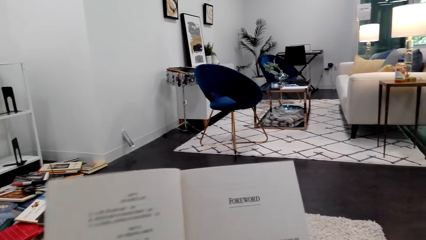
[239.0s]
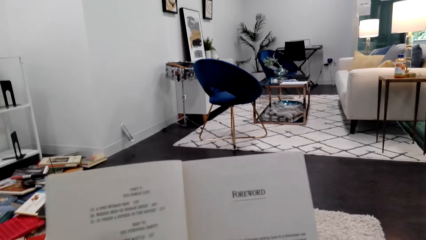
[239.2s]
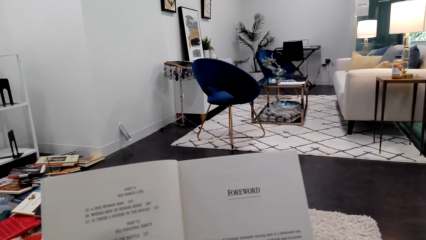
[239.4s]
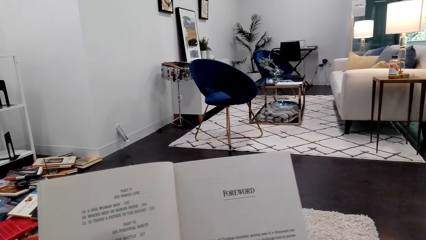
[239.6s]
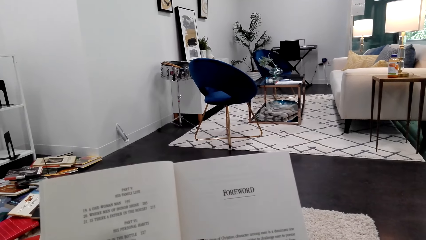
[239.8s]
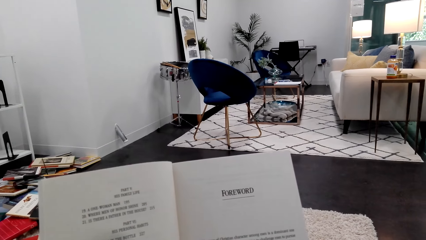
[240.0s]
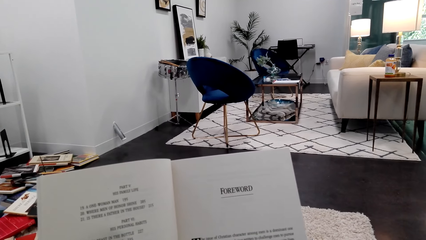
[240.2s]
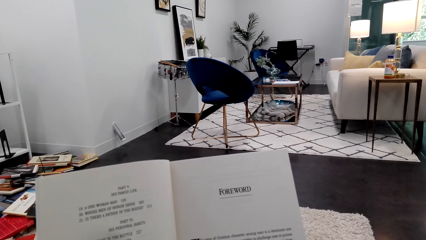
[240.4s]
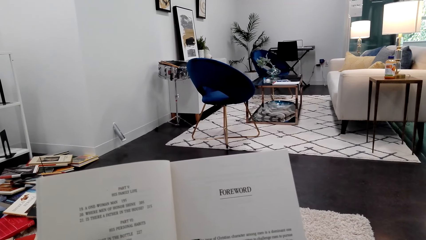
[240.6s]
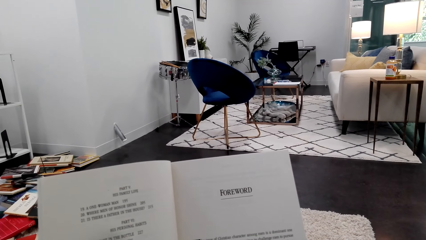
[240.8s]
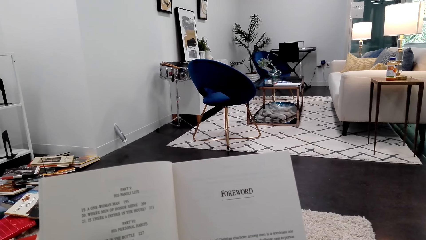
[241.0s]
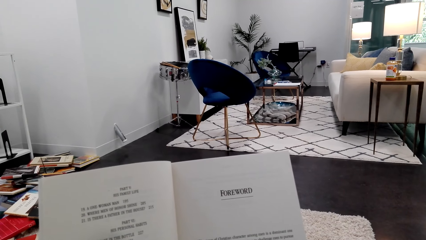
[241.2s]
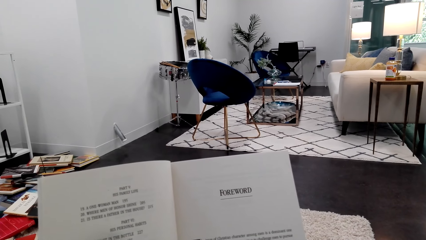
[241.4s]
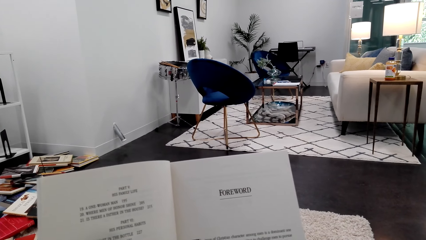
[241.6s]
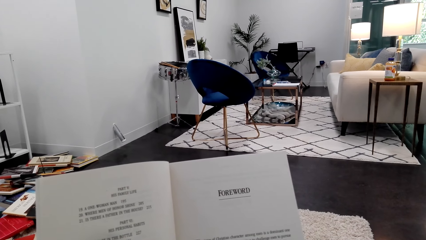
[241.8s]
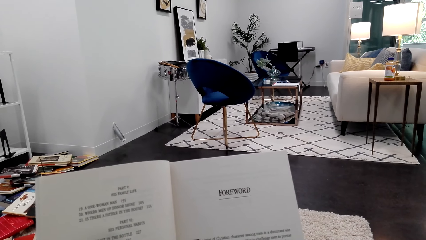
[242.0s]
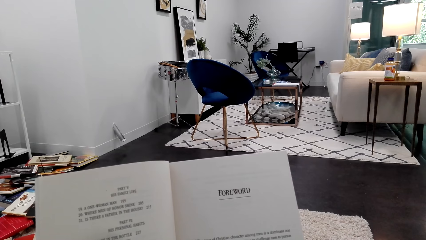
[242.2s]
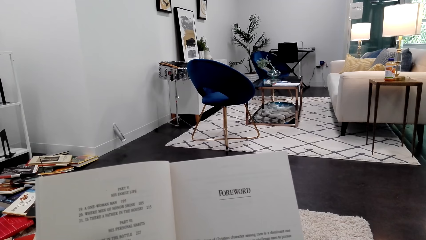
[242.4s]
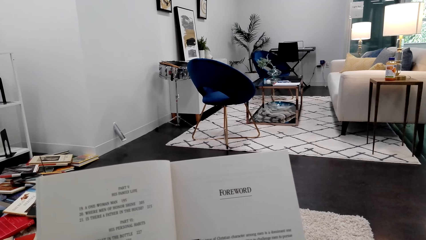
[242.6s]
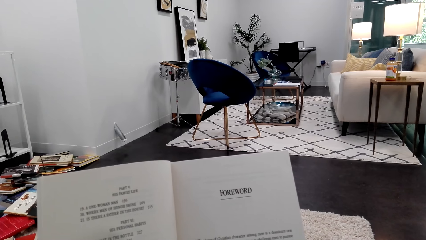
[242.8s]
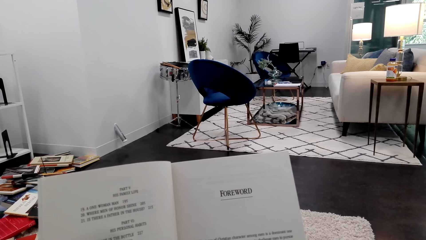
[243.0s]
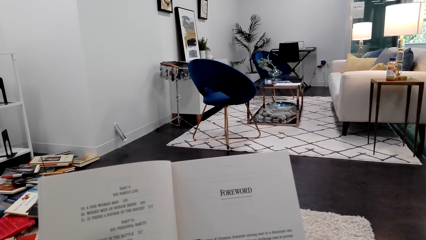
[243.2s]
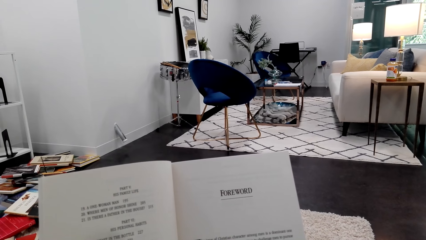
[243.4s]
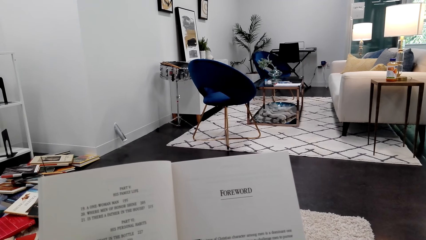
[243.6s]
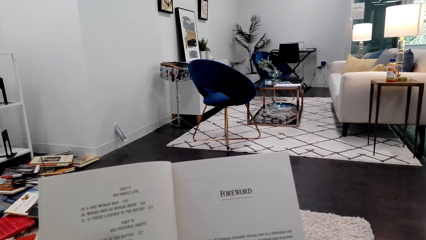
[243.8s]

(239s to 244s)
The camera wearer reads the book.

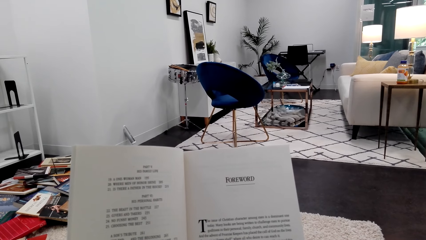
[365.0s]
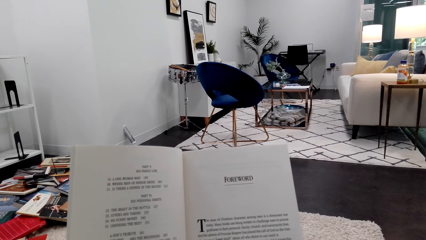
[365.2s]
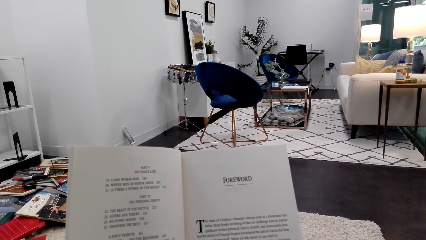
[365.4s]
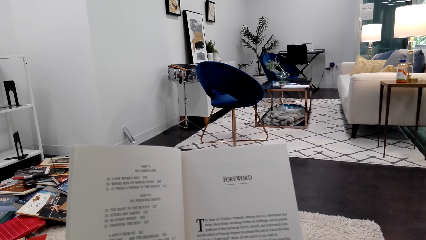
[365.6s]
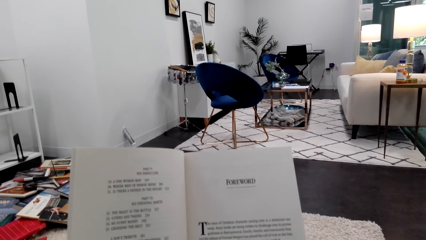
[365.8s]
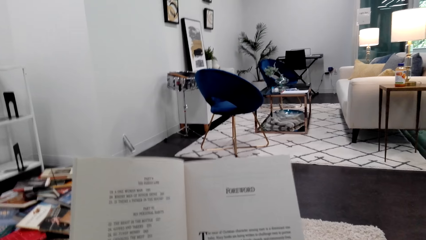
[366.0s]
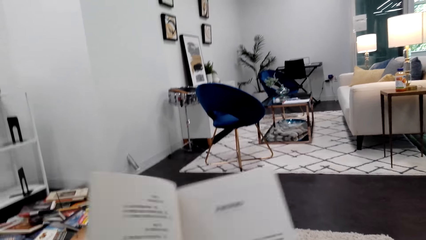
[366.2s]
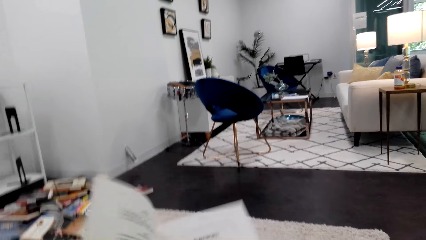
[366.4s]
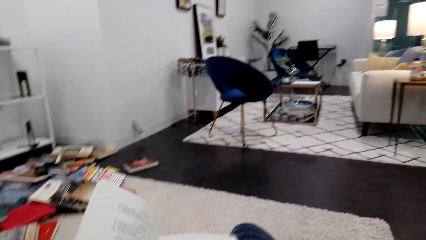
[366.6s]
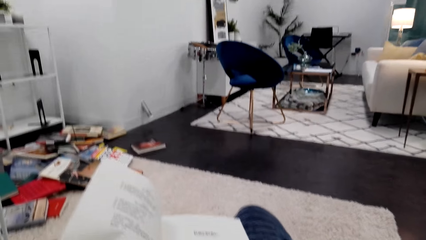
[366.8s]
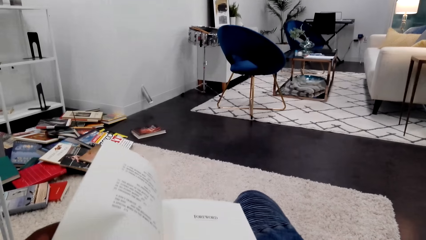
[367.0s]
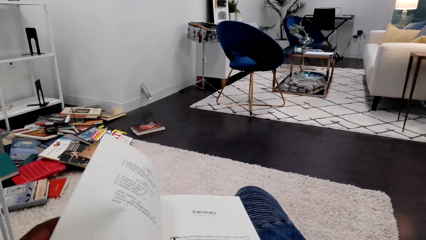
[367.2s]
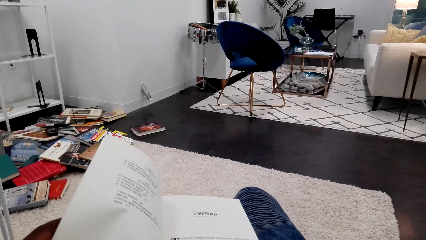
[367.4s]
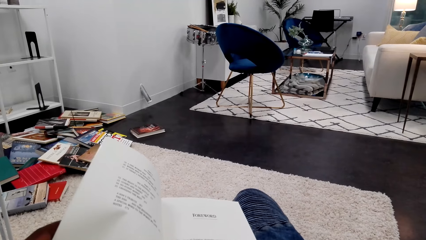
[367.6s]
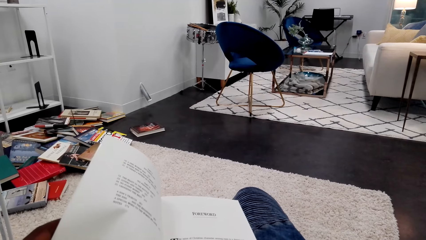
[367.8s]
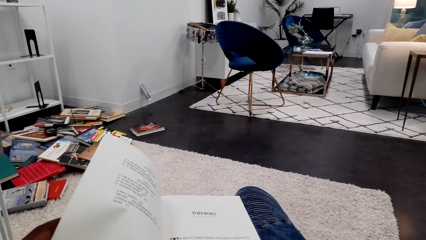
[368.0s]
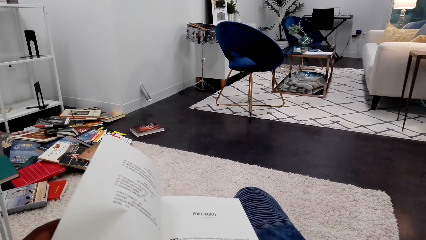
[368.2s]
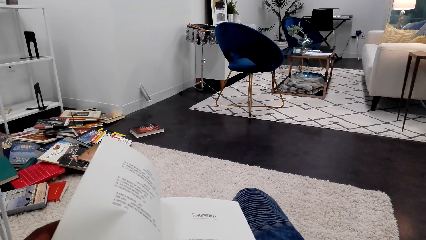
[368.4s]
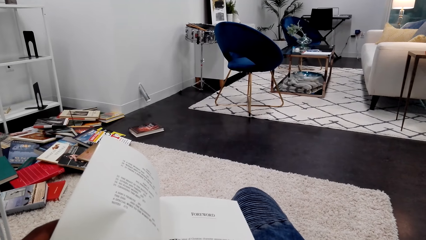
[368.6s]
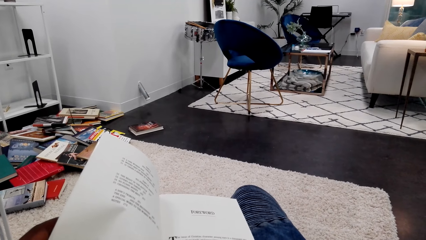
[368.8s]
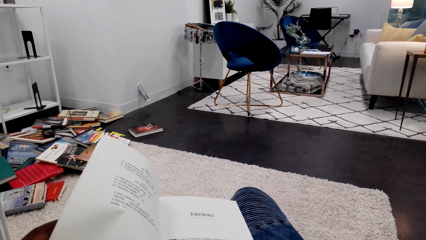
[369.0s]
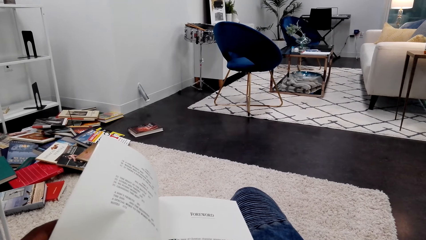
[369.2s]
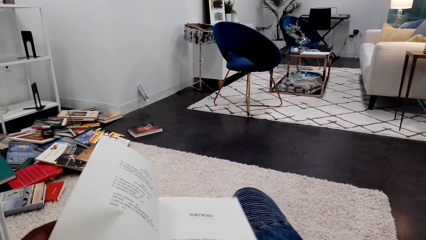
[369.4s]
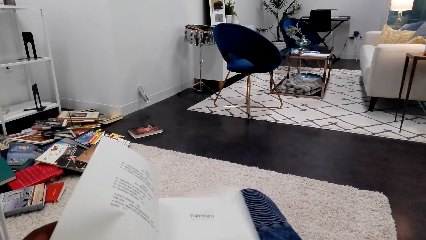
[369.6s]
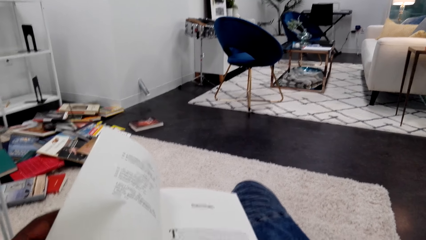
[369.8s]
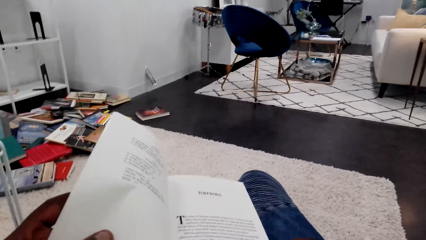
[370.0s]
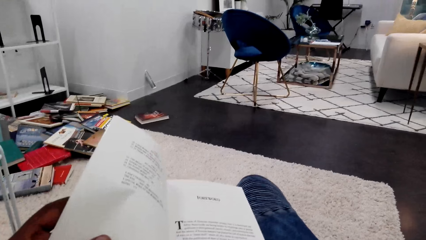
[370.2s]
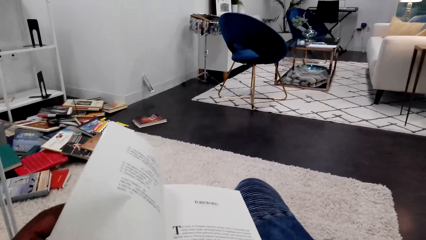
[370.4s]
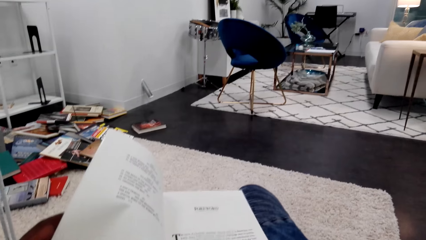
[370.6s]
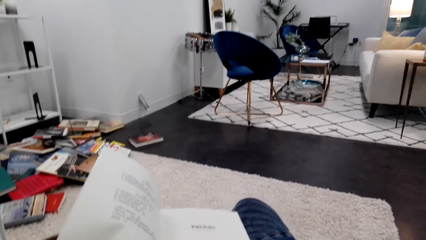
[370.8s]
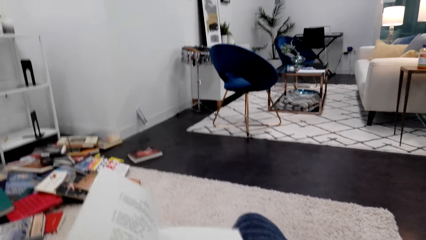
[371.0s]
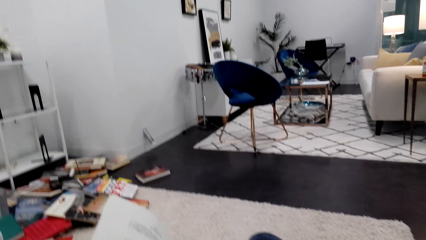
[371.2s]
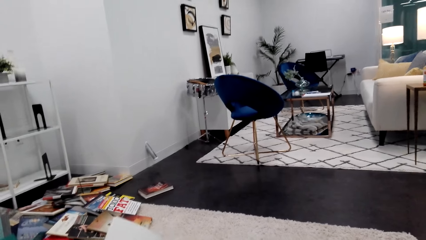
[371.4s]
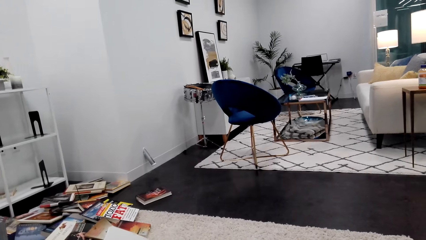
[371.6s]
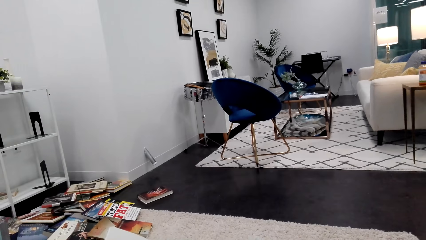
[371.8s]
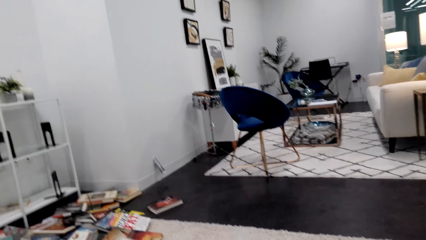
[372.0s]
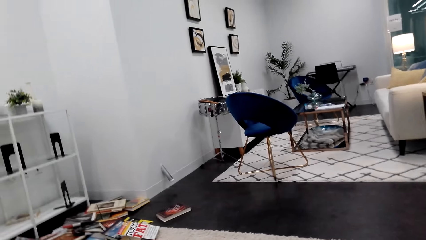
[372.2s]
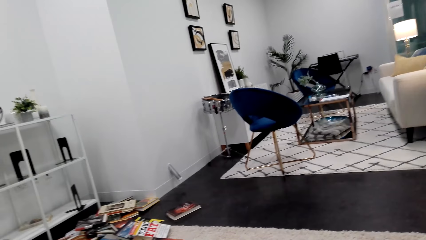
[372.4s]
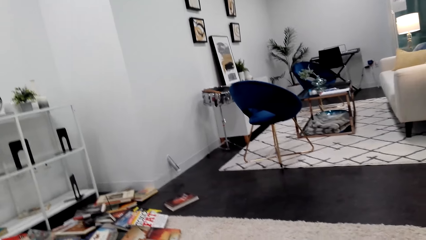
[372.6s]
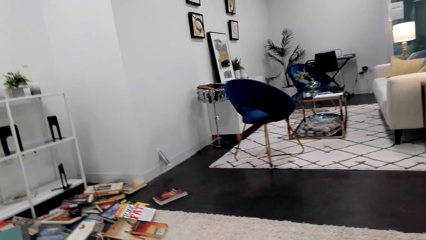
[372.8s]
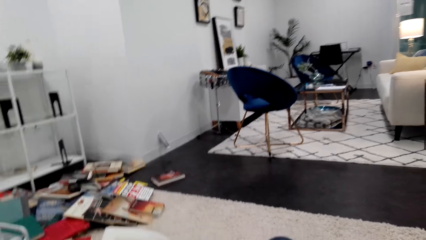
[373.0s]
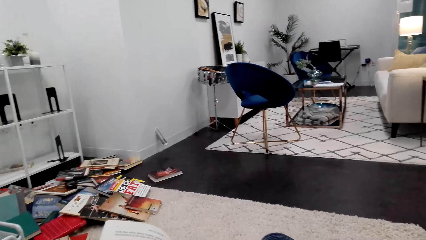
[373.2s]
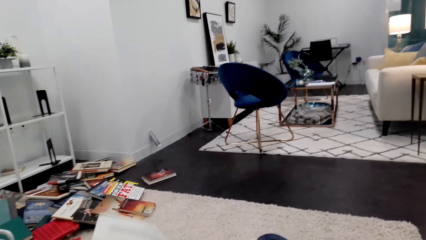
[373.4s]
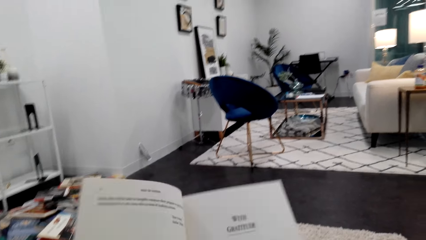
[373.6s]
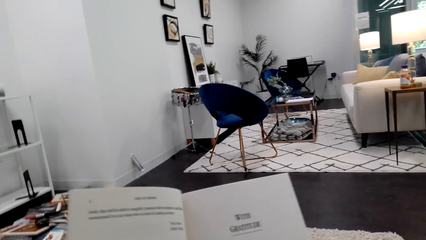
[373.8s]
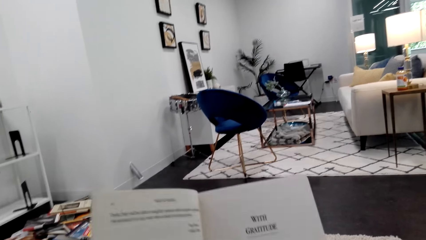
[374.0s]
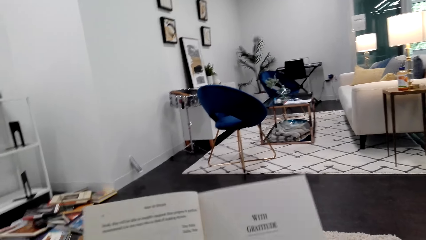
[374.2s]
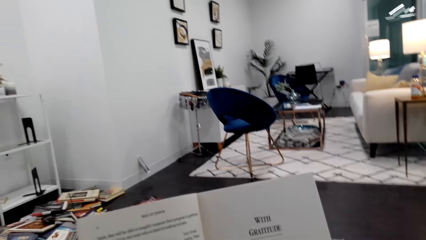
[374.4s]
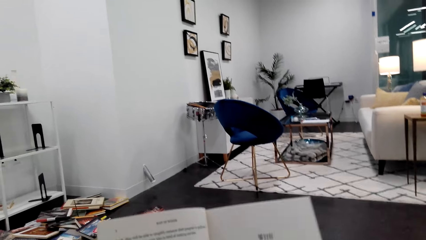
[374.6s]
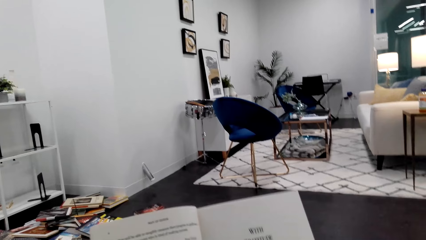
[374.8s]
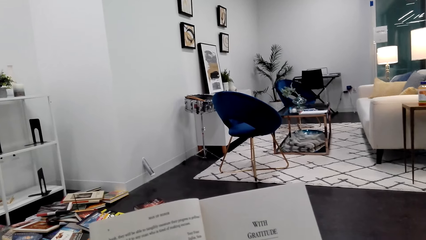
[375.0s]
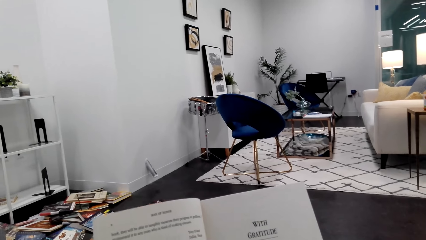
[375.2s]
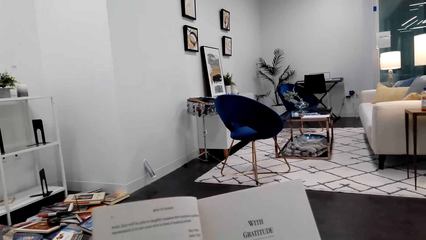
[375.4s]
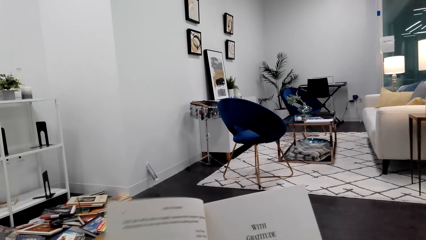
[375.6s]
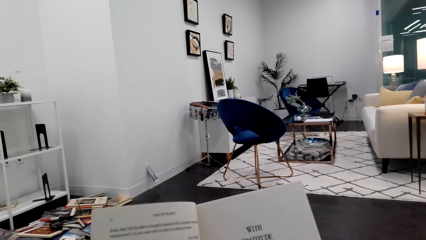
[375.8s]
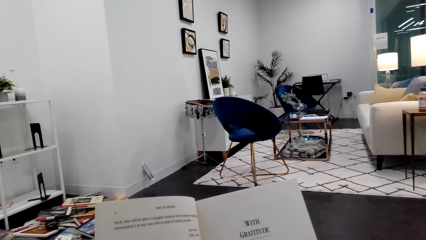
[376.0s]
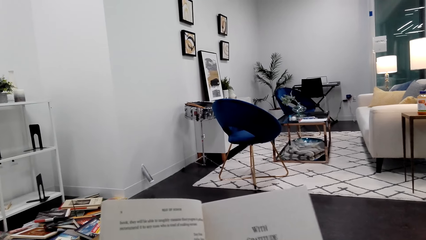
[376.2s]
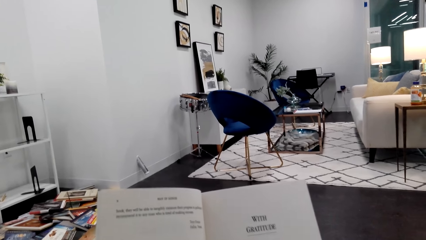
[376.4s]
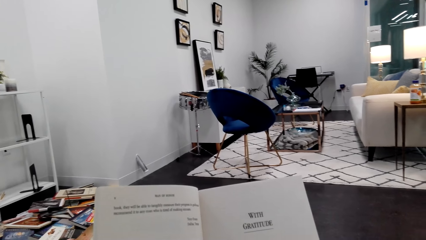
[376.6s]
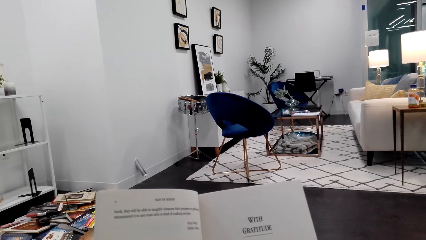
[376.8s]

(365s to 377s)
The camera wearer puts the book on the lap. They turn to the next page. They read the book.
